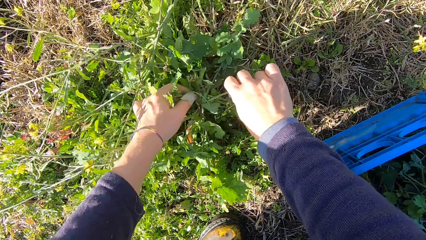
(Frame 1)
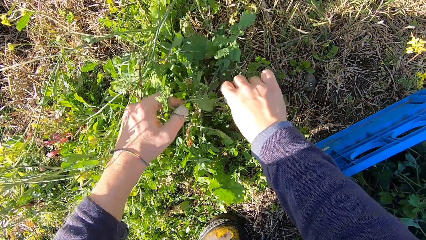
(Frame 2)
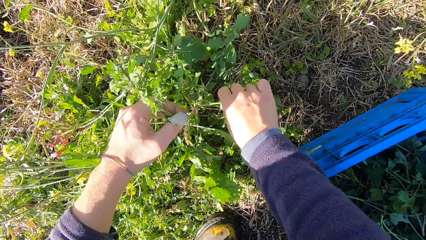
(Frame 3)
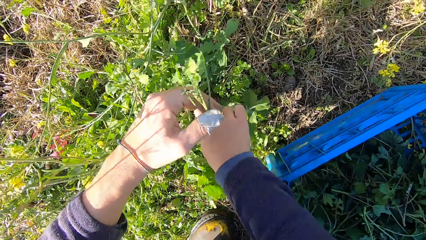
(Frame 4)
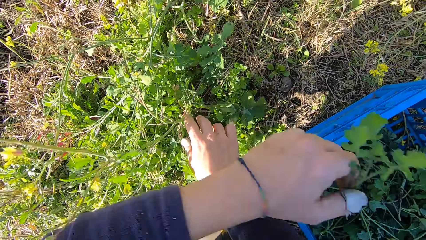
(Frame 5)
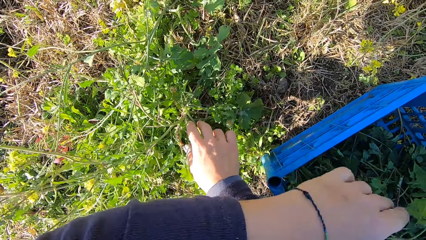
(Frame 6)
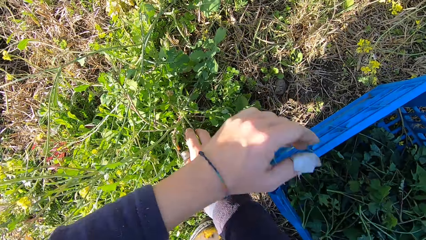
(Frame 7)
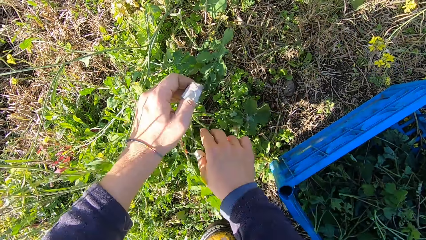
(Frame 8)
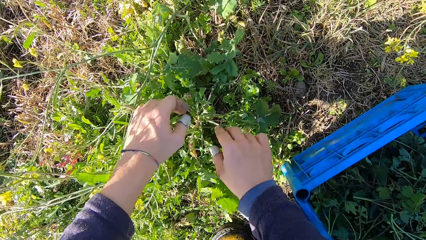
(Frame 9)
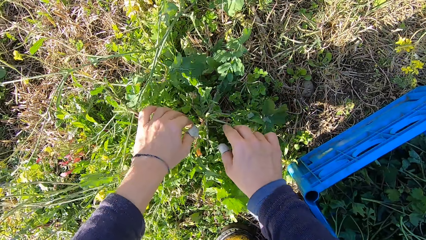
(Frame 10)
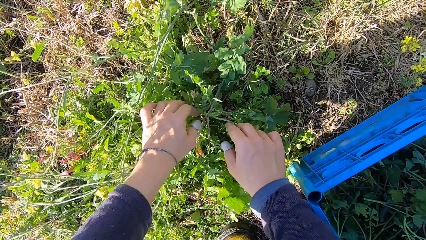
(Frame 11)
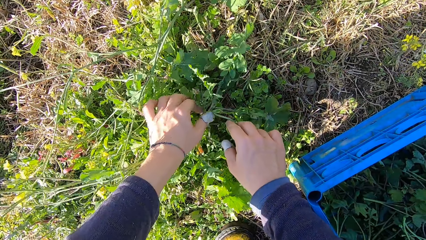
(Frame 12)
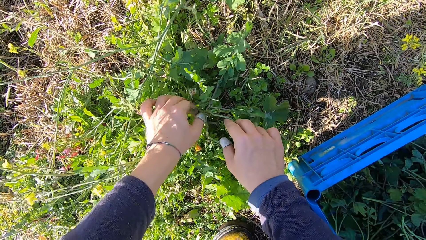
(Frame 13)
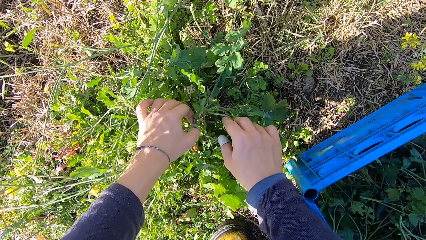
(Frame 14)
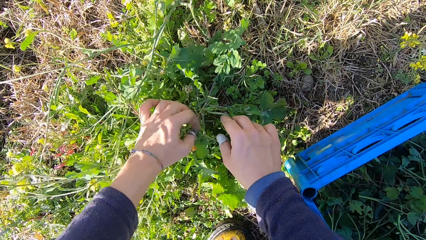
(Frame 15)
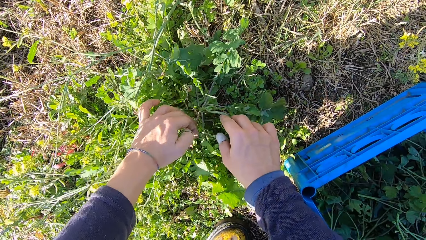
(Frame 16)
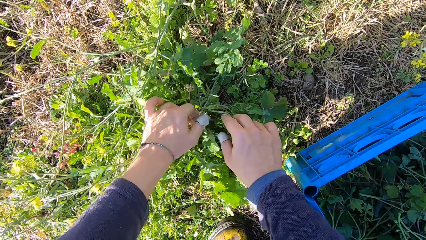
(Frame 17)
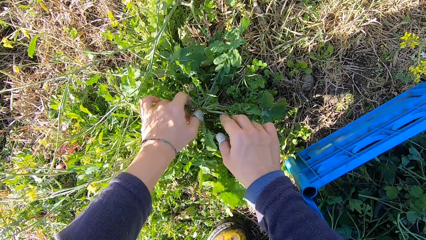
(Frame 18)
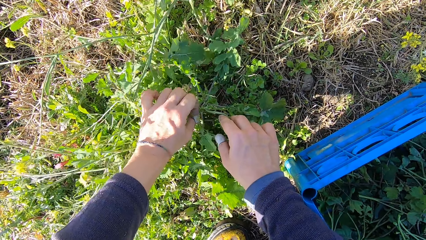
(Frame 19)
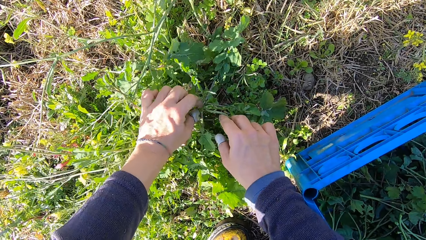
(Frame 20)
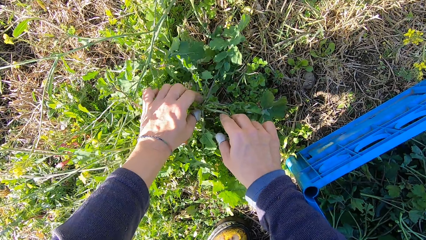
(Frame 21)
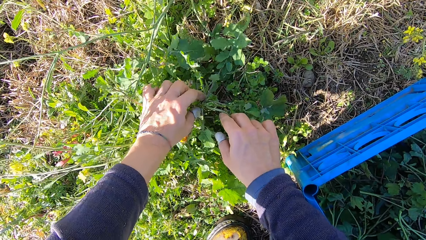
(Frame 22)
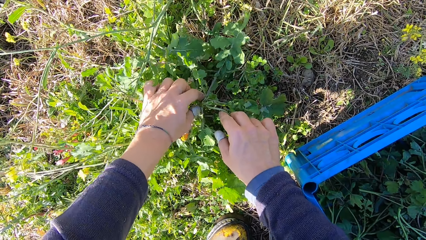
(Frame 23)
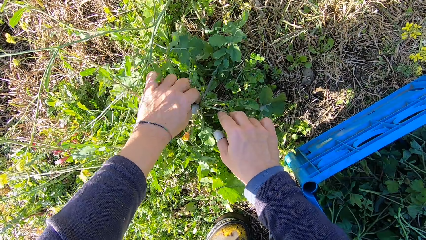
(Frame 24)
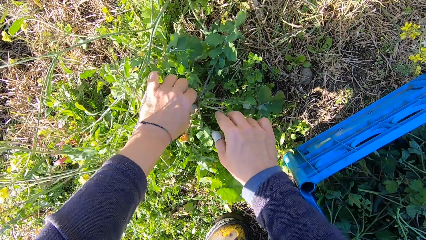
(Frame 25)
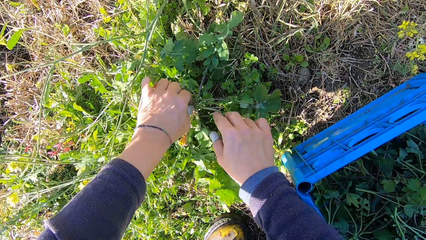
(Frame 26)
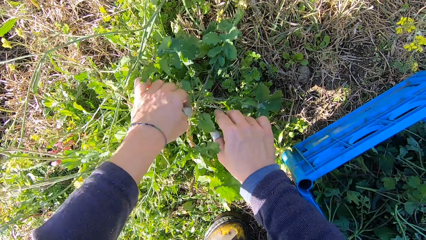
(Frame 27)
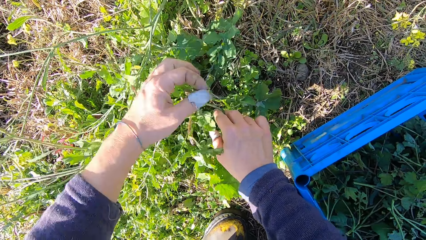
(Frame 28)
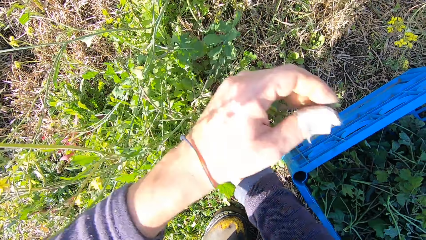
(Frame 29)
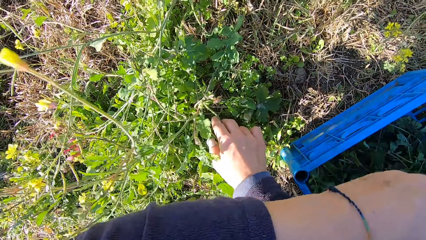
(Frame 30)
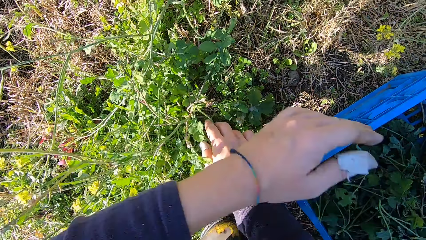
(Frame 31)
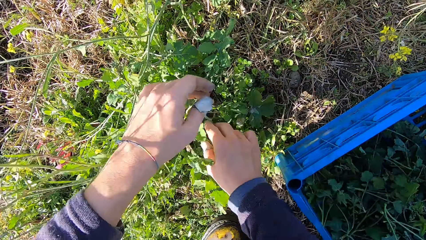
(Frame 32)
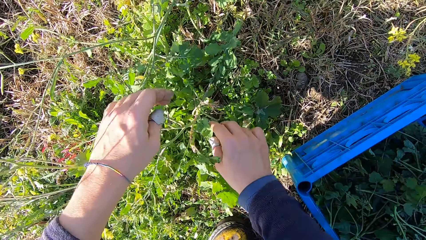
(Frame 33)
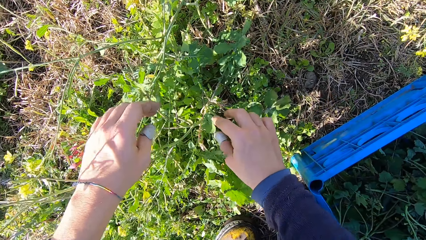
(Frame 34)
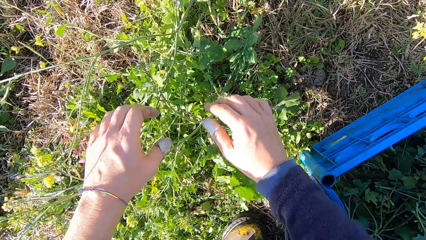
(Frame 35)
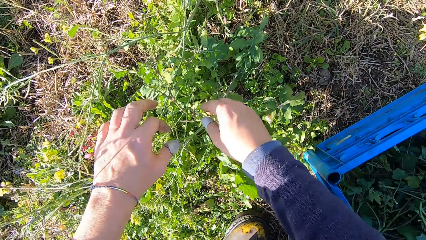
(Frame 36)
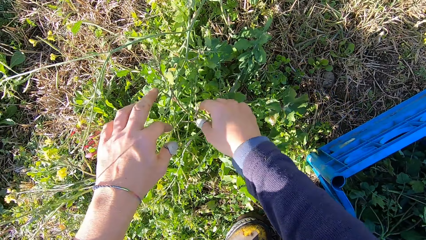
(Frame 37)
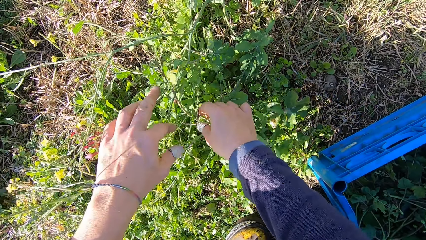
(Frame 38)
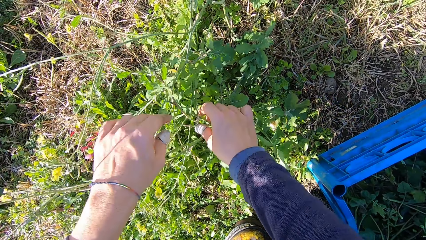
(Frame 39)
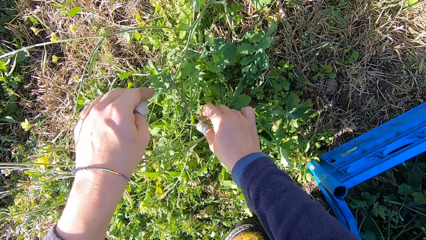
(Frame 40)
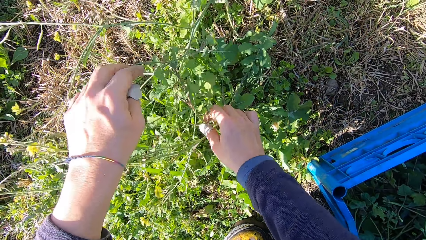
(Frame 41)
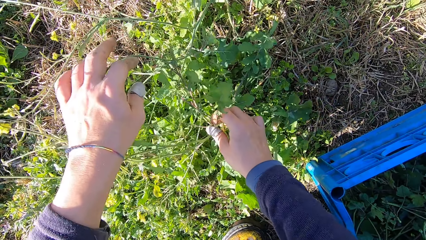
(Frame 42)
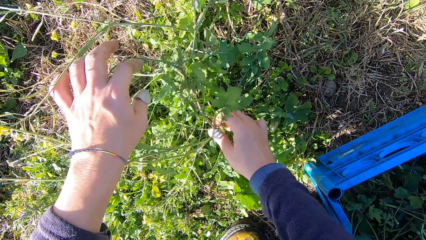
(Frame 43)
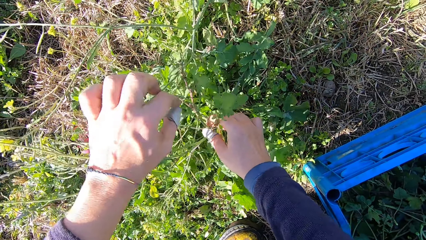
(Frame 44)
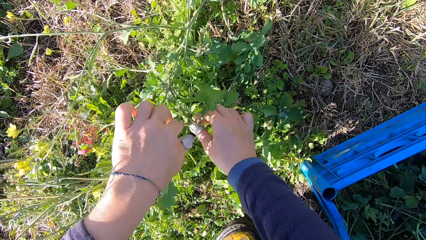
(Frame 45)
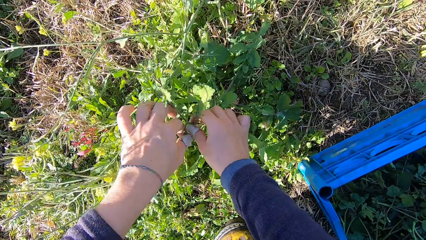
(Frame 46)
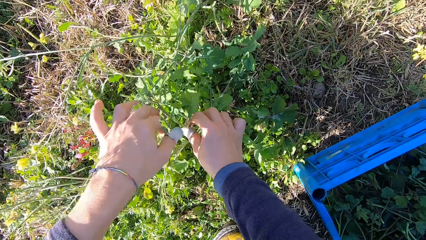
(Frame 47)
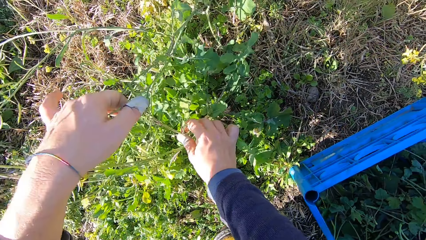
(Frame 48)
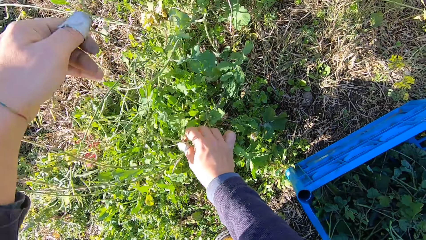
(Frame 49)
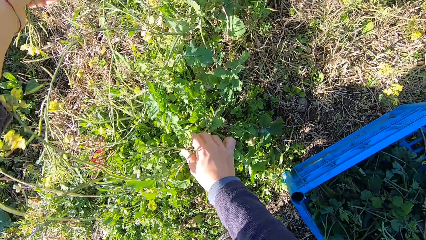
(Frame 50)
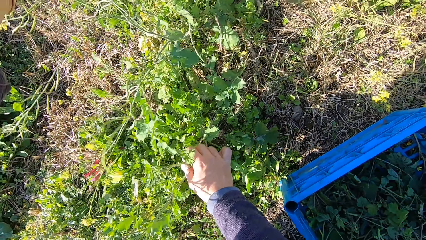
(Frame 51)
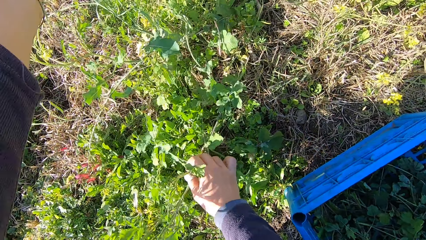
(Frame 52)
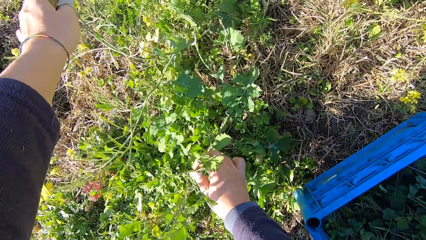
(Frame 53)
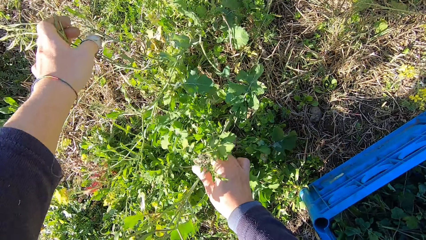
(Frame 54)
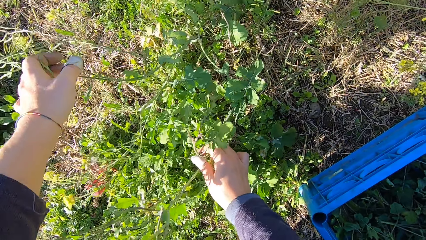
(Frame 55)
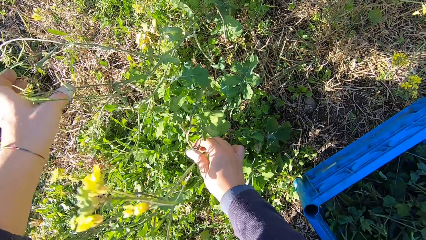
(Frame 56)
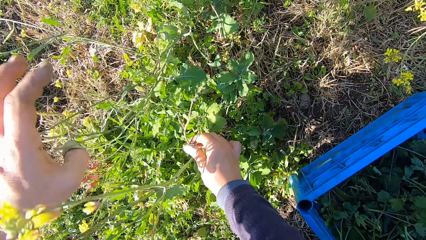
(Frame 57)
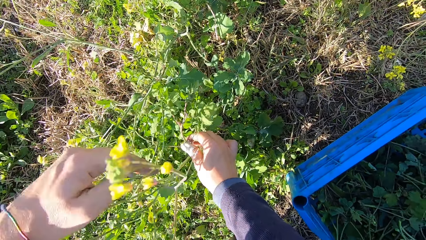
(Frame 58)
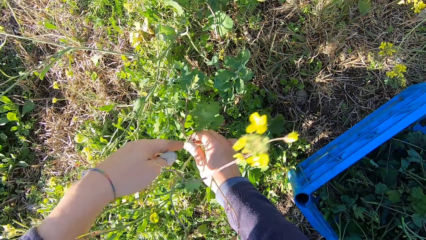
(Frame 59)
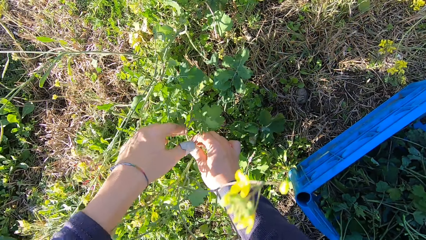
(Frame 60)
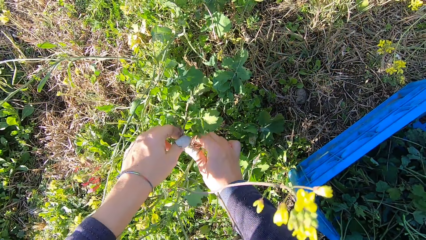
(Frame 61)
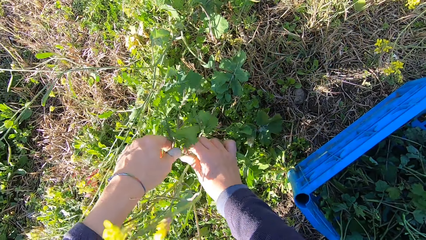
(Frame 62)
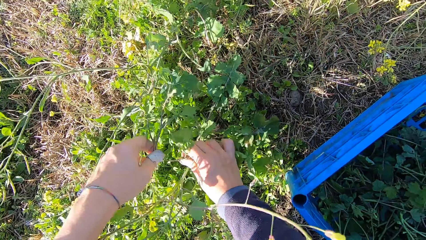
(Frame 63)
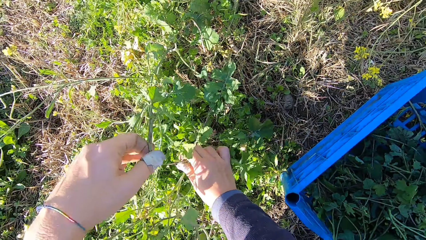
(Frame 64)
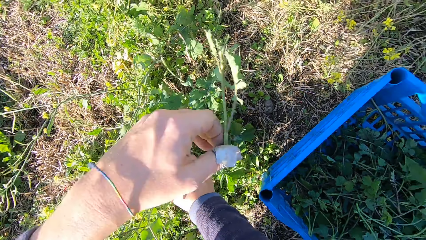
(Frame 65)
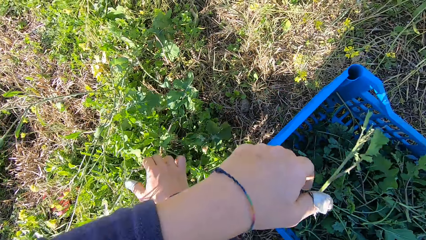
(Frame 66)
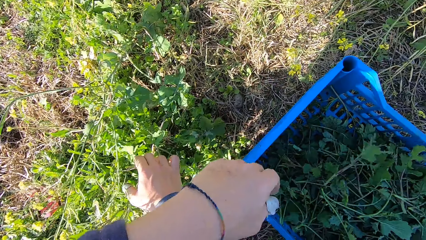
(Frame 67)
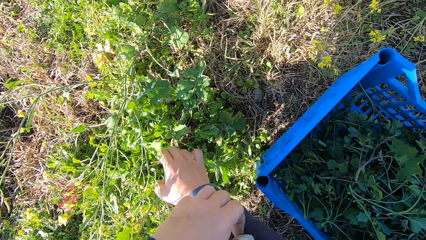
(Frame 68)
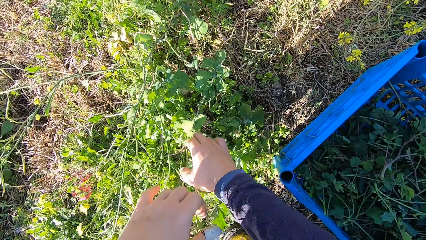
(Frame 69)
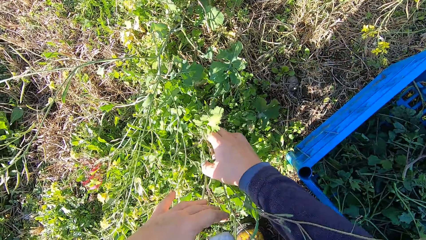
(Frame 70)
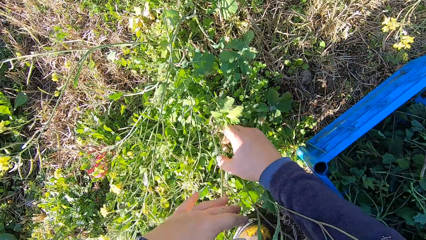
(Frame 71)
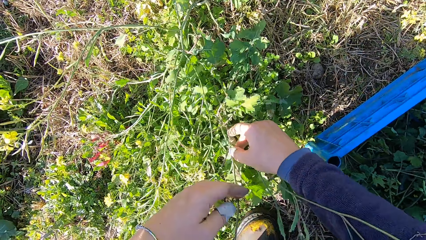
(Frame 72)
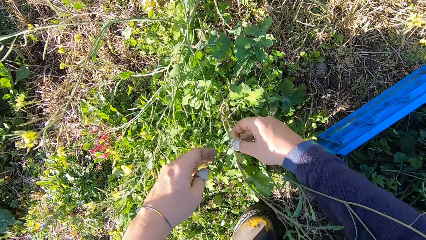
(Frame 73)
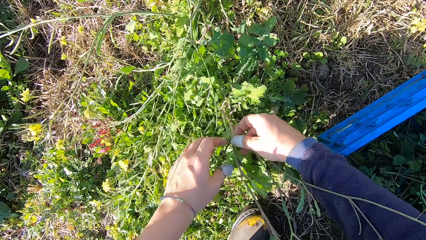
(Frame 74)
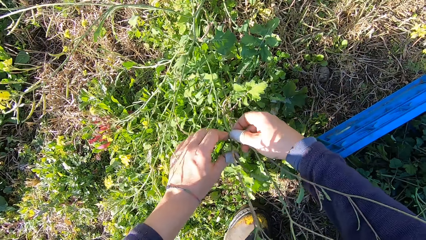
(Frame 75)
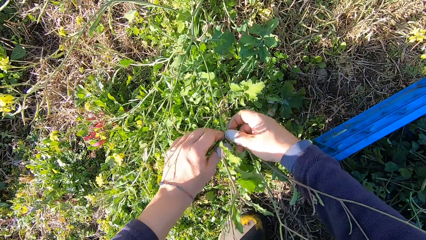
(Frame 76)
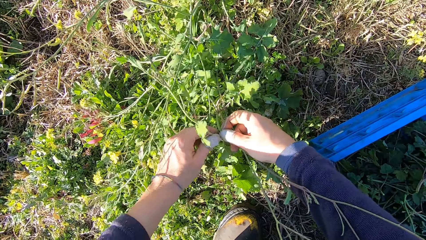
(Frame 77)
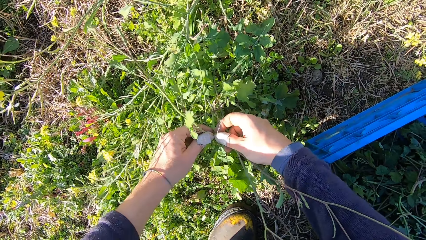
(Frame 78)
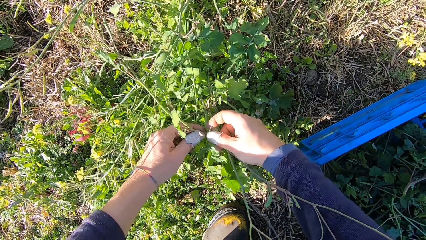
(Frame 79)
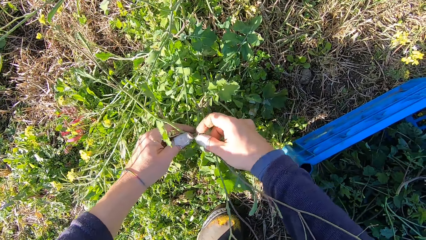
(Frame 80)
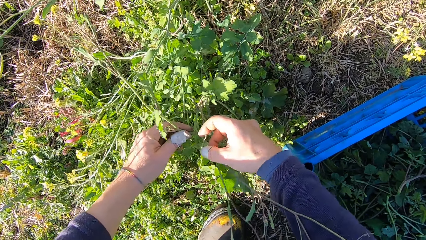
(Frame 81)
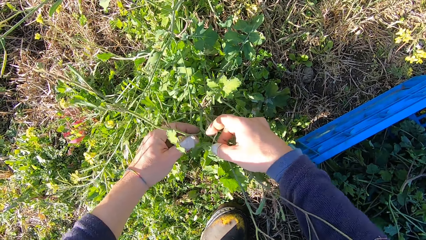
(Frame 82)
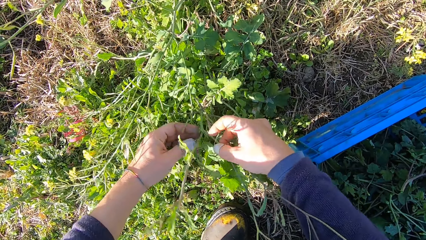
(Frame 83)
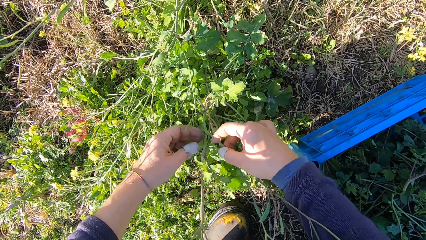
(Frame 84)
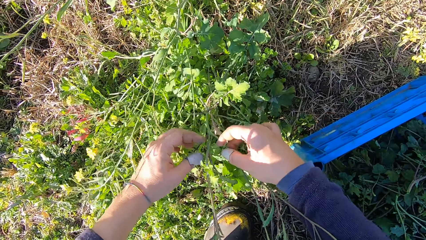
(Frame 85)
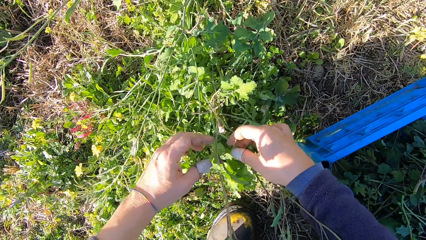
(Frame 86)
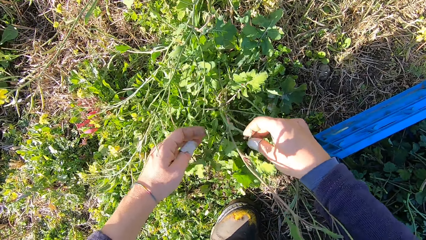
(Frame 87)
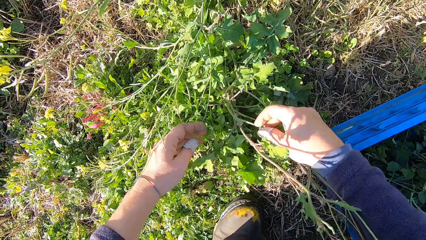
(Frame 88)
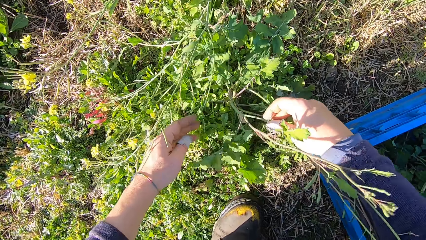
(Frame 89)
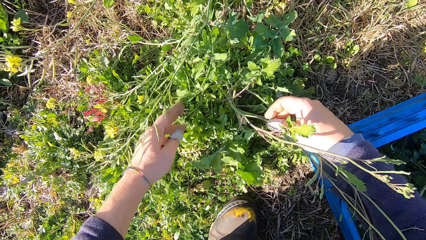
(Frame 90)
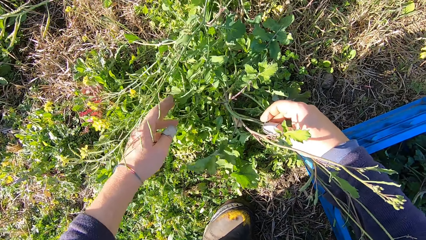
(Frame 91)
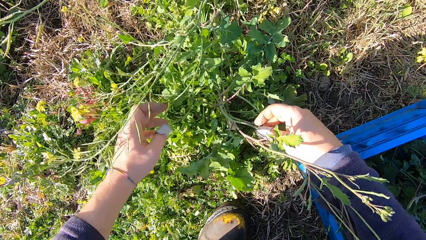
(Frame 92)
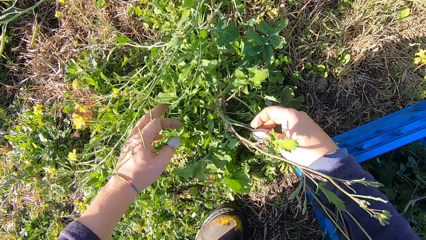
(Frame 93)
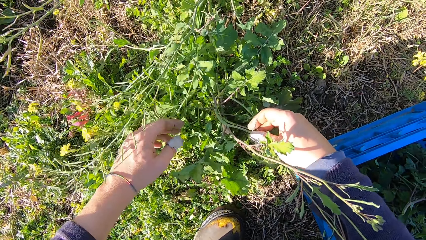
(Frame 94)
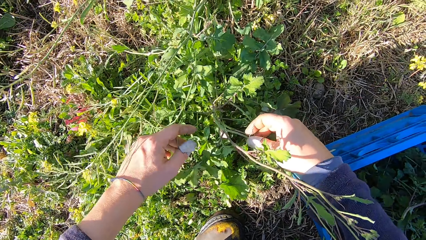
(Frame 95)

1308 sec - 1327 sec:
The camera wearer drops the stems in the basket. He cuts a stem from the plant with his hand. He drops the stem in the basket. He checks the plants with his hands. He cuts a stem from the plant with his hand. He drops the stem in the basket.
